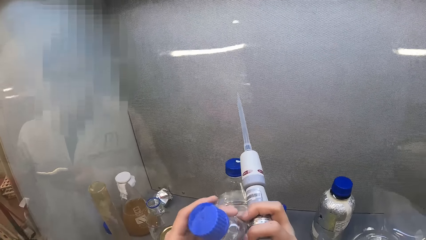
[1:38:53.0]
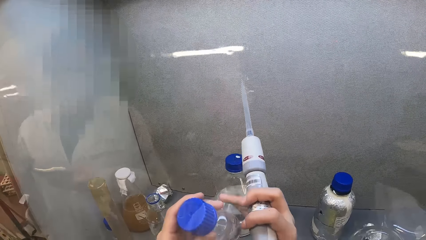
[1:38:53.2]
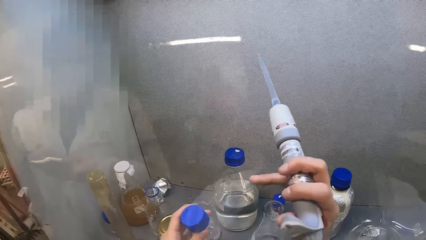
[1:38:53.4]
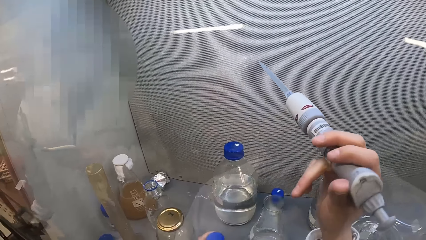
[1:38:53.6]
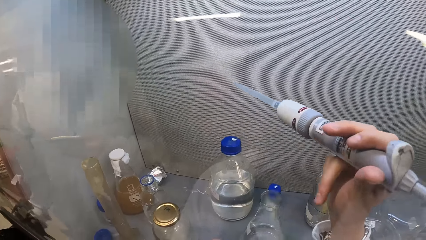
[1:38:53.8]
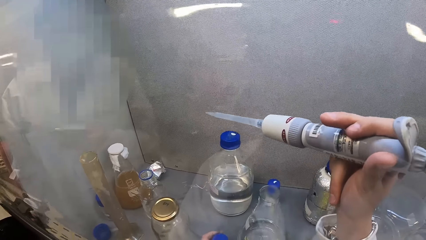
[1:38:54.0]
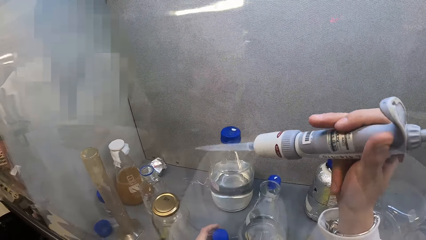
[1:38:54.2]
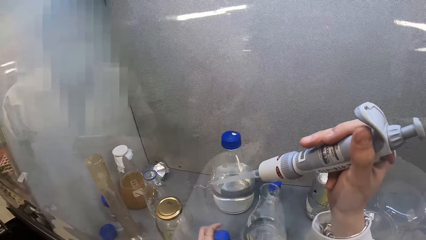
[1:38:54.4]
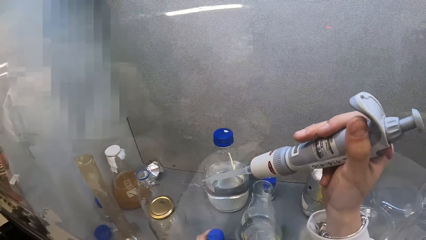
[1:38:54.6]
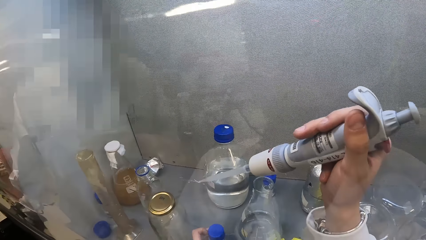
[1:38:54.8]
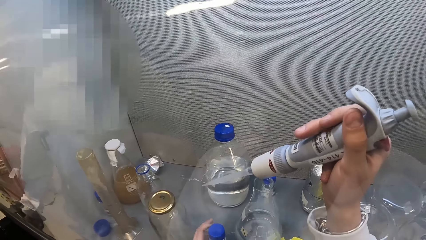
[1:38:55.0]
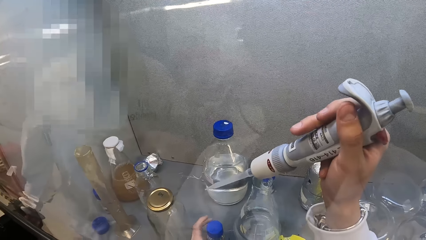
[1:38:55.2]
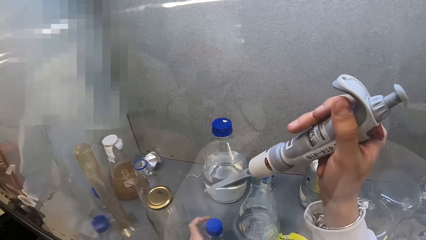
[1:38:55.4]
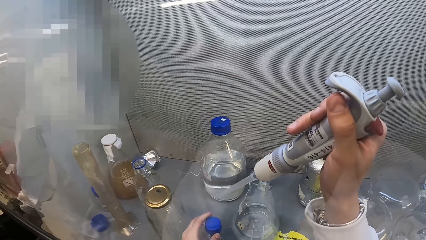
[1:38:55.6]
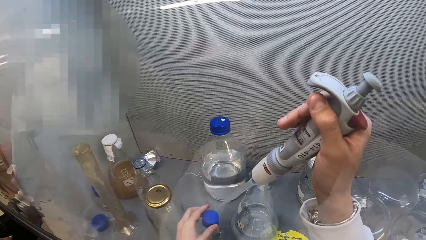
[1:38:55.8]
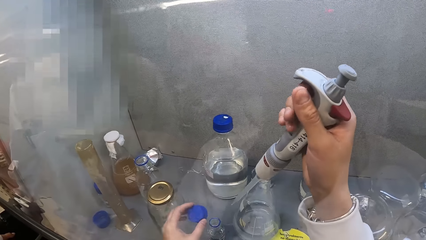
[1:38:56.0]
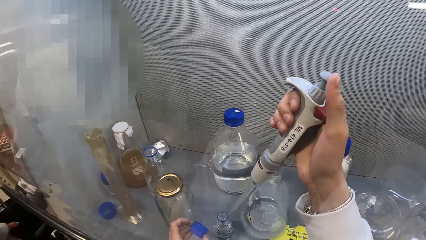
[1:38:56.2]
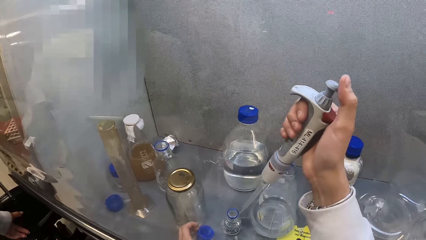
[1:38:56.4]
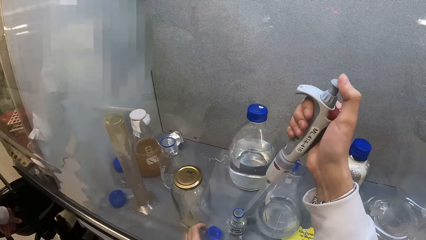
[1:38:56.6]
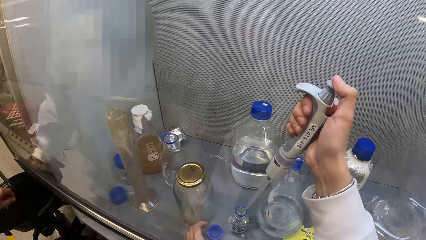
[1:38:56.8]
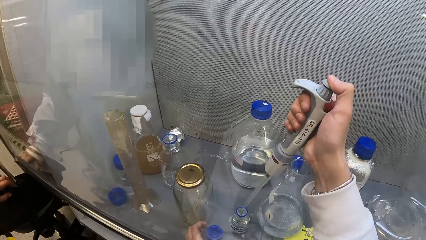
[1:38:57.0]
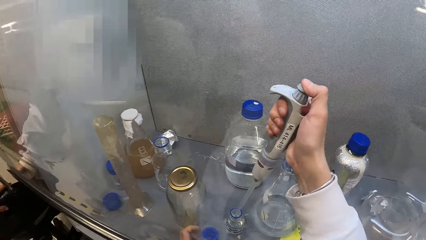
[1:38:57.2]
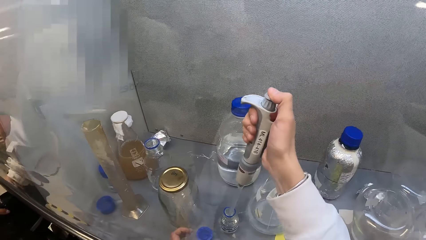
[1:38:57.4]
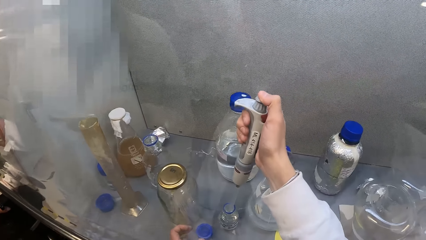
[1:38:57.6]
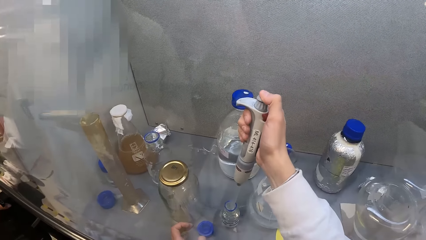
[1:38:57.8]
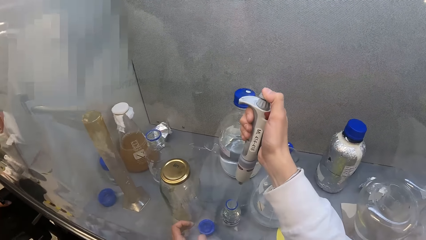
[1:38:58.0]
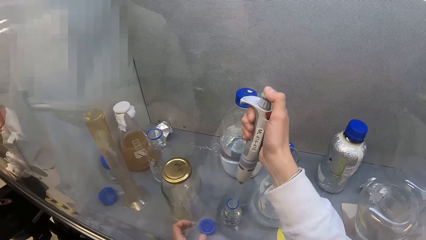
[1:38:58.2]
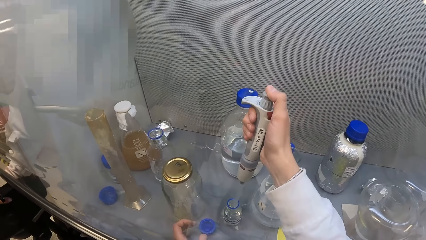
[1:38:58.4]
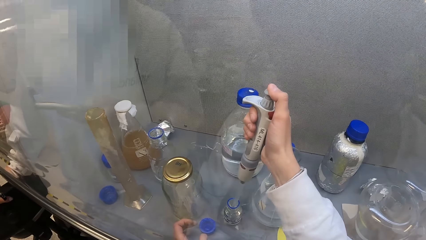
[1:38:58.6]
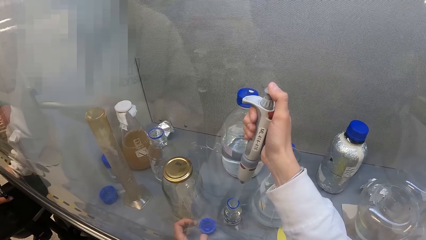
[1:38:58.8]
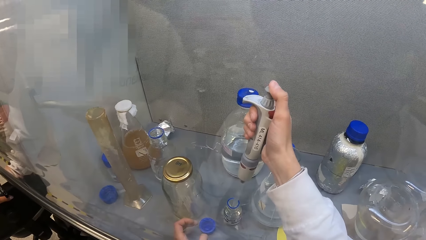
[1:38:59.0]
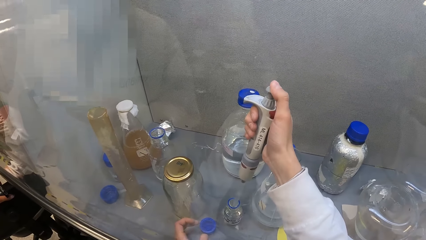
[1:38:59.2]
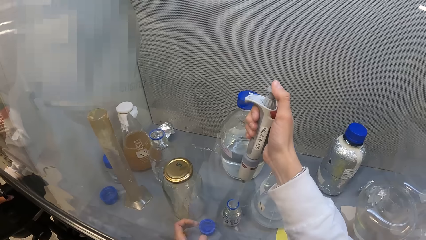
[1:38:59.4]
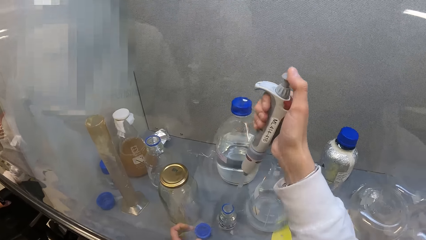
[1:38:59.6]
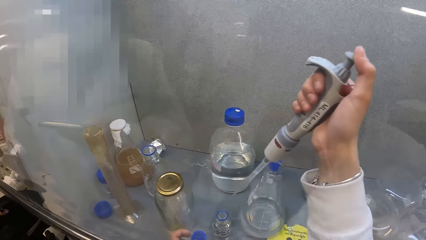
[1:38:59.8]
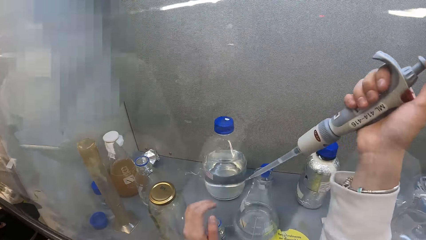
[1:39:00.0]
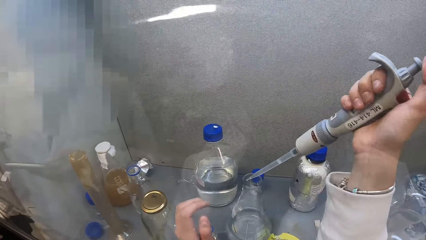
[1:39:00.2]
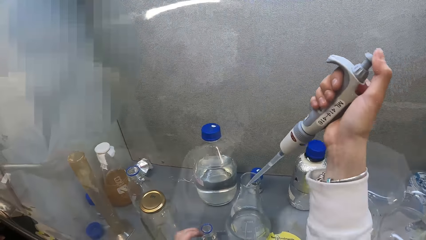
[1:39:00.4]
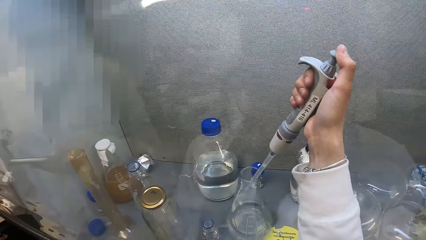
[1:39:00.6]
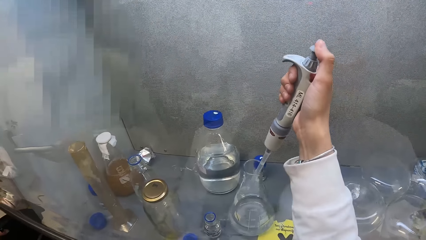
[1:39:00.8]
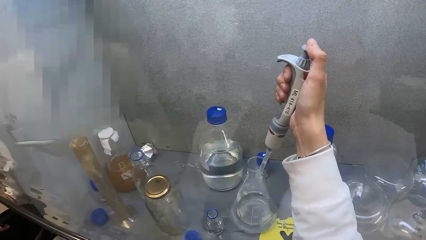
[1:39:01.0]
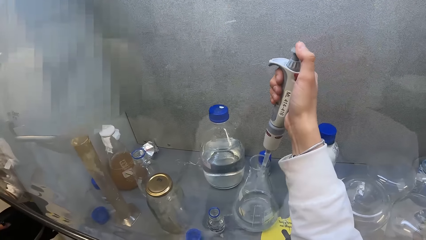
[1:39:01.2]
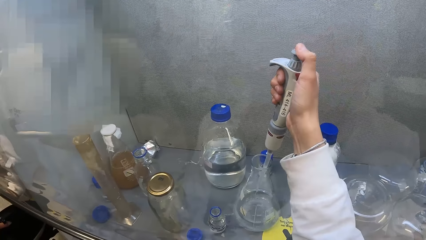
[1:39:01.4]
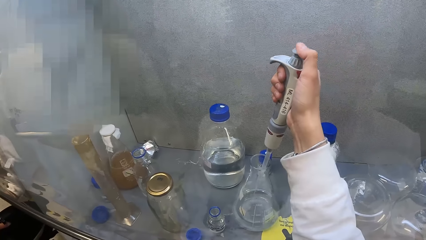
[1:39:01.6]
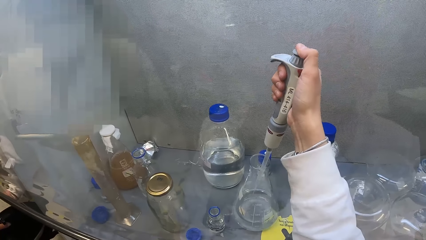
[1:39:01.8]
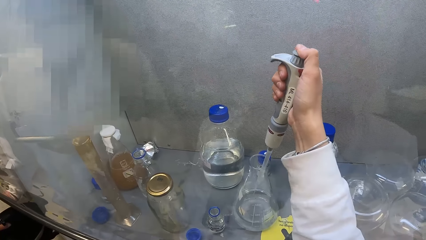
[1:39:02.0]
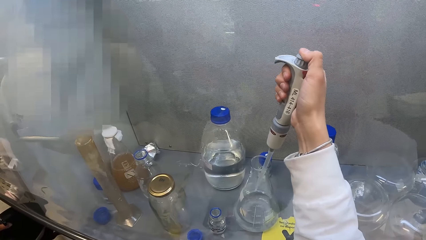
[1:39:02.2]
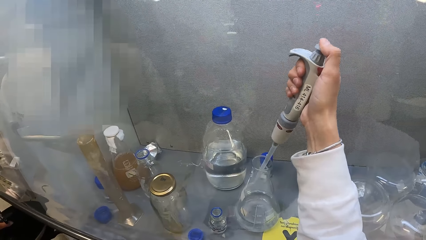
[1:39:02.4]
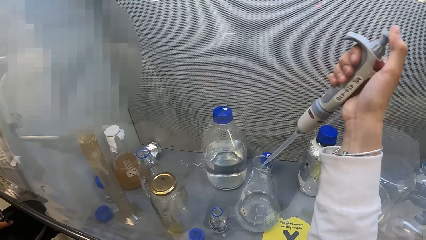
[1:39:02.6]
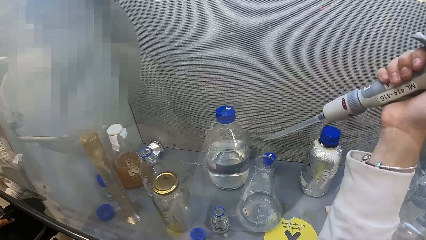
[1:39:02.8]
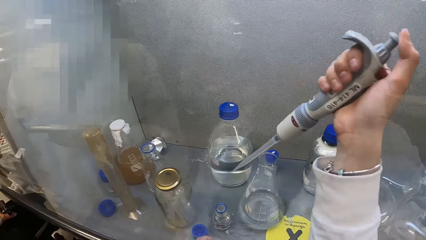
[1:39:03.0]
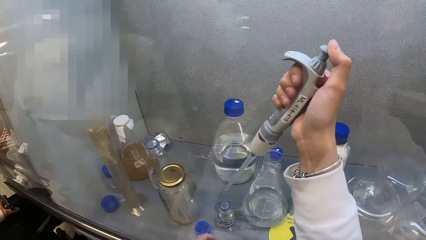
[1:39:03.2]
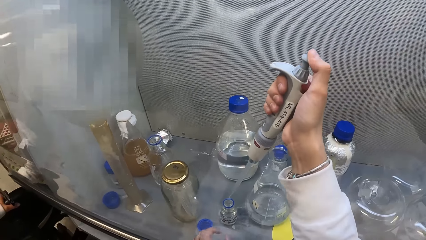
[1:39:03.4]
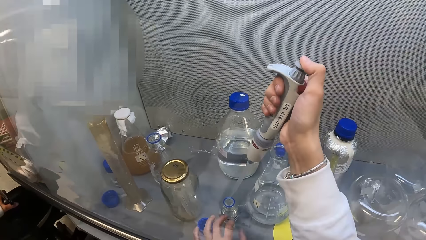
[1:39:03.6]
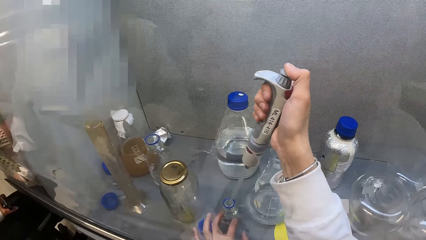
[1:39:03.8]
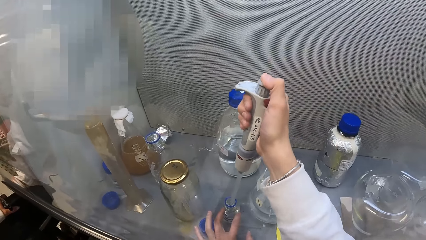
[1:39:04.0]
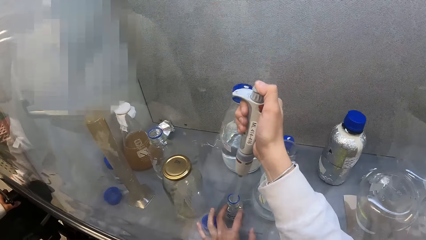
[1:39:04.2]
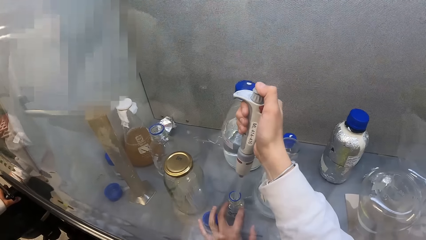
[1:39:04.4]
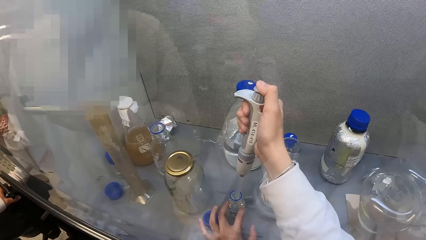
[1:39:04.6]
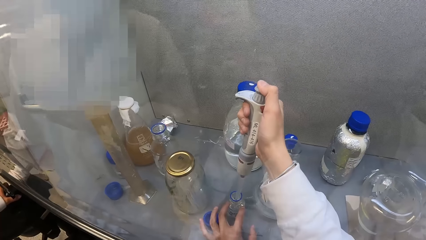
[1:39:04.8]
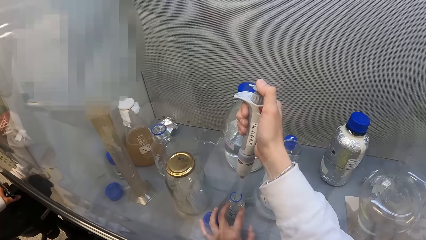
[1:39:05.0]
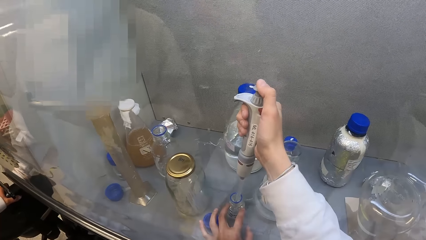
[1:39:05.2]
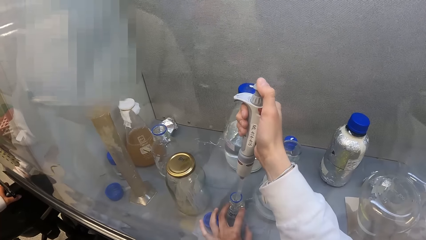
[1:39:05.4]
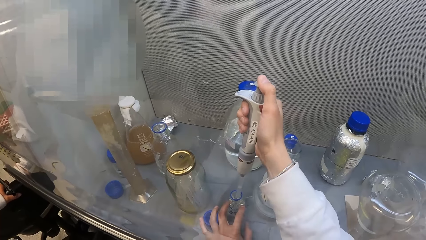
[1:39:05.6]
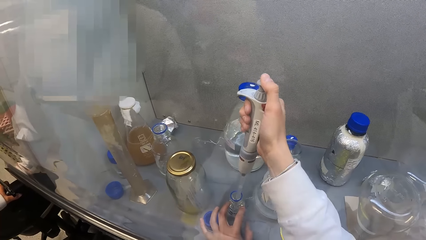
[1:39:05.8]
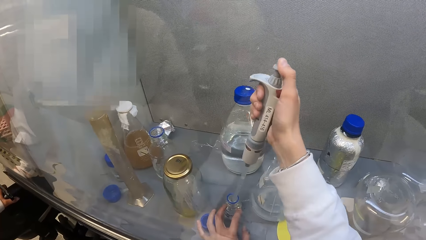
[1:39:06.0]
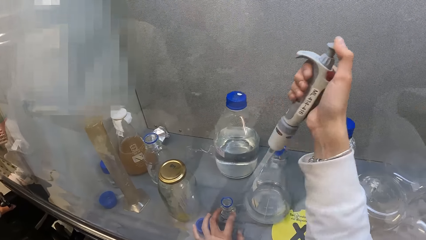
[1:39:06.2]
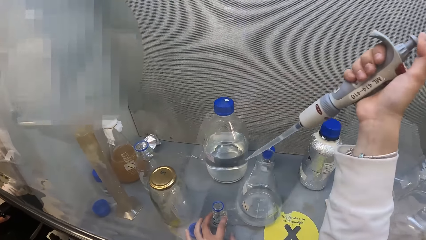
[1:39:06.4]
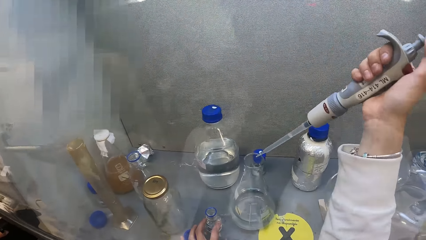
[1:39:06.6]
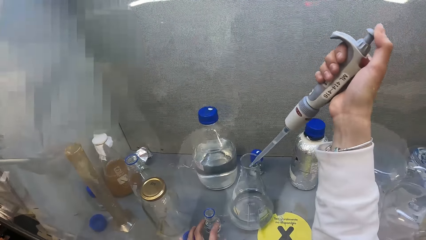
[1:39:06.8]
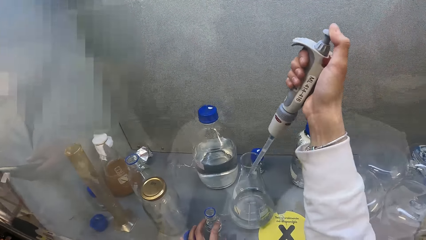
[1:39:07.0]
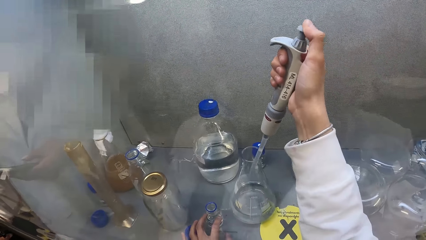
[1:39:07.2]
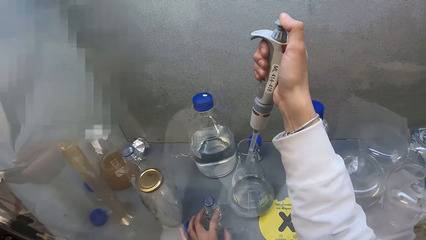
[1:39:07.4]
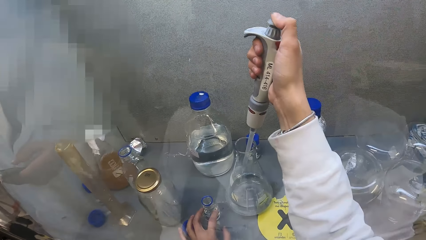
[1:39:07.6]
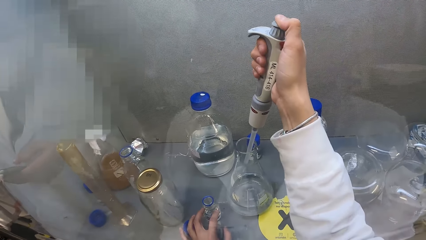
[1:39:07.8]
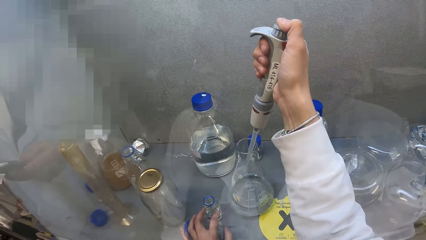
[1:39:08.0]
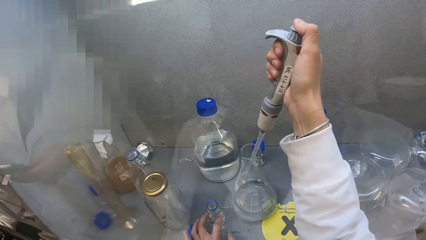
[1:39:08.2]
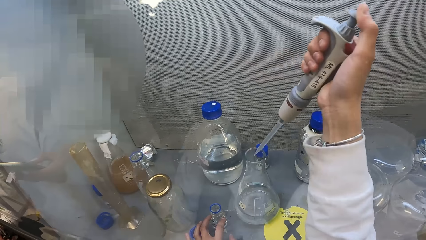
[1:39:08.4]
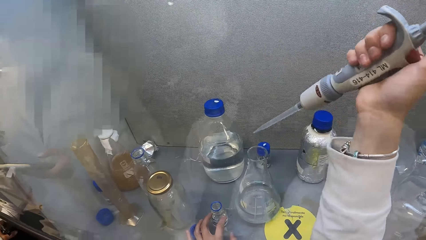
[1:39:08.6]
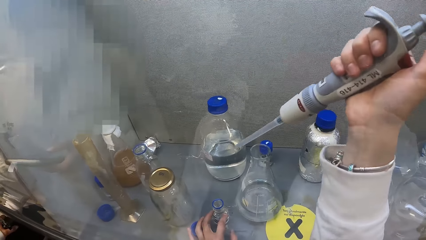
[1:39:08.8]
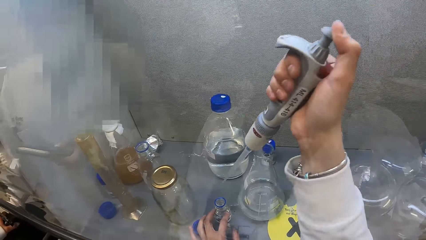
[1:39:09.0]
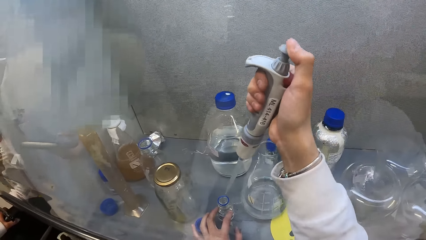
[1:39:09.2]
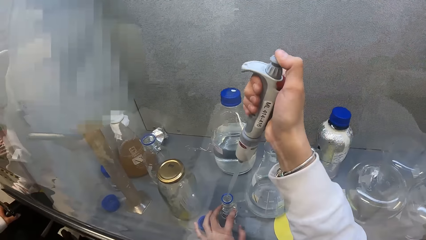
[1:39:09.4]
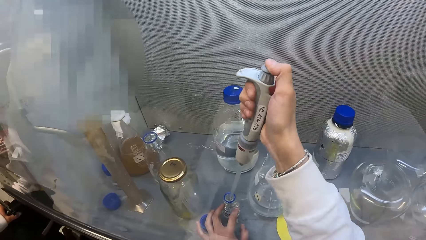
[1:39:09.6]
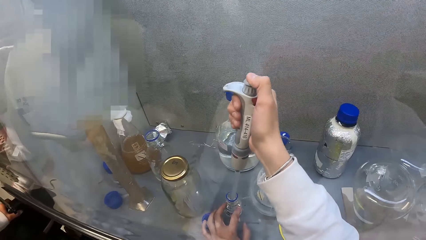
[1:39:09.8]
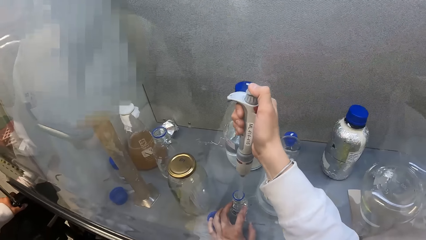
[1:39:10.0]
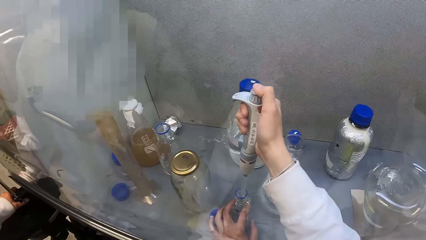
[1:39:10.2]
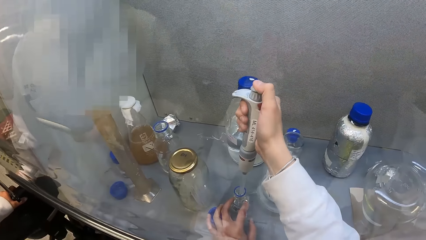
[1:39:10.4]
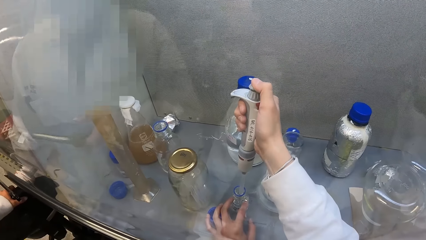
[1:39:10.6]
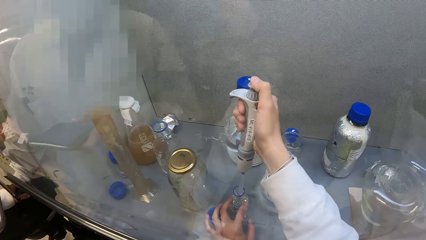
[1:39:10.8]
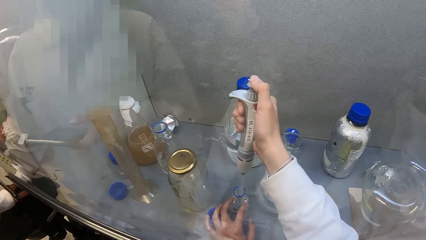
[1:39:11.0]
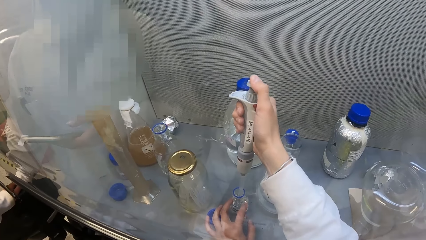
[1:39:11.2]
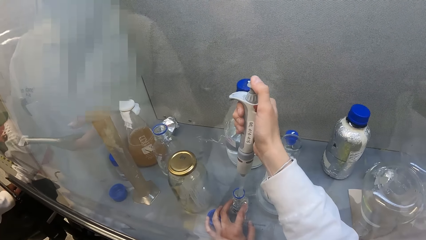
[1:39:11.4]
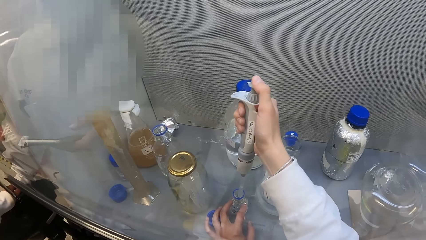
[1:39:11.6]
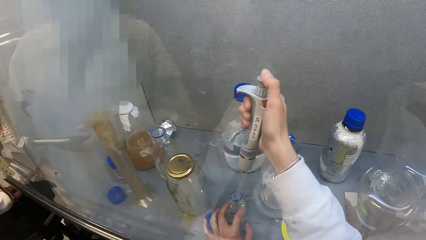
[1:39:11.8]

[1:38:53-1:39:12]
The camera wearer opens the bottle. They dip the dropper in the bottle. They suck liquid from the bottle. They pour the liquid in the Erlenmeyer flasks. They dip the dropper in the bottle. They suck liquid from the bottle. They pour the liquid in the Erlenmeyer flasks. They dip the dropper in the bottle. They suck liquid from the bottle.
